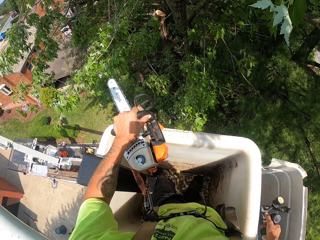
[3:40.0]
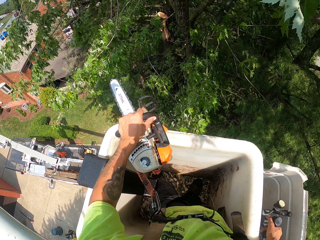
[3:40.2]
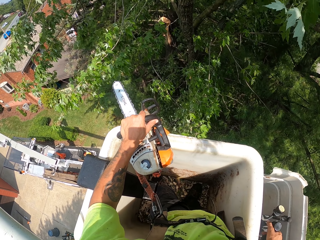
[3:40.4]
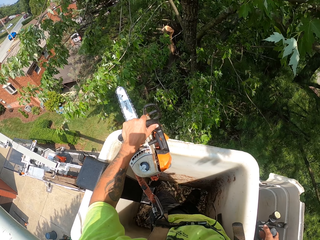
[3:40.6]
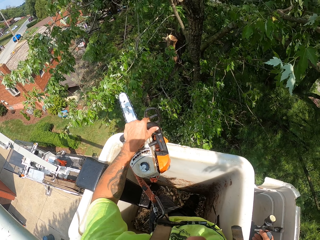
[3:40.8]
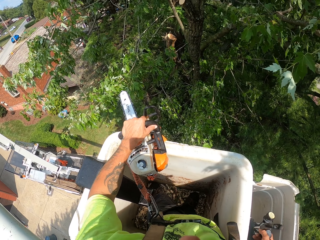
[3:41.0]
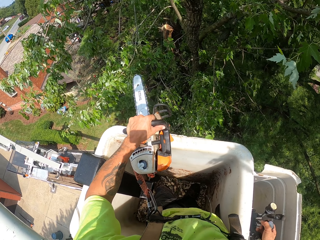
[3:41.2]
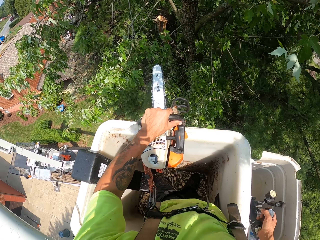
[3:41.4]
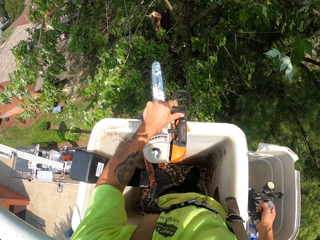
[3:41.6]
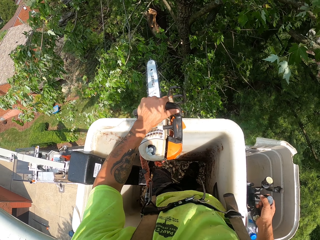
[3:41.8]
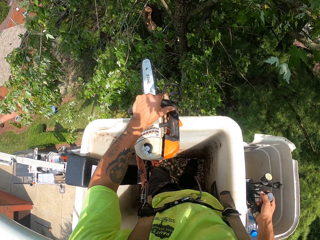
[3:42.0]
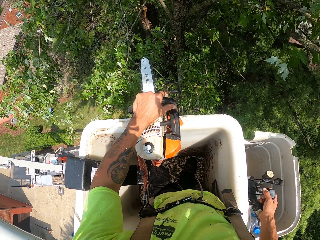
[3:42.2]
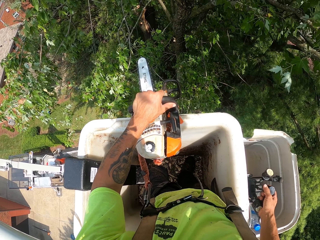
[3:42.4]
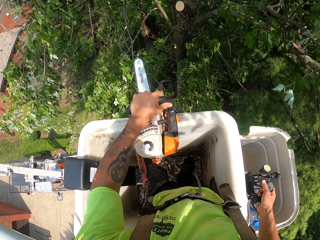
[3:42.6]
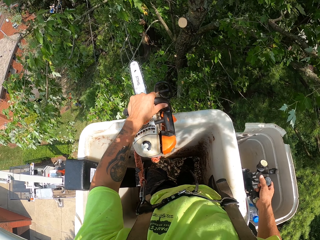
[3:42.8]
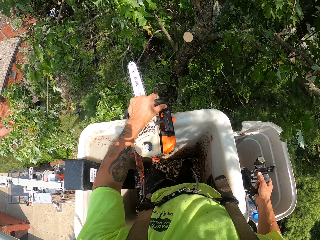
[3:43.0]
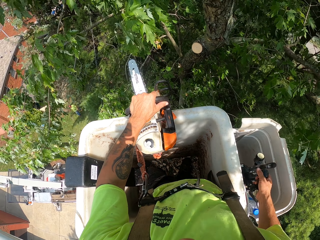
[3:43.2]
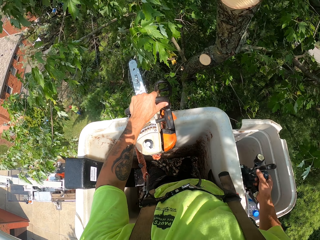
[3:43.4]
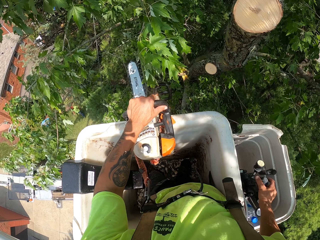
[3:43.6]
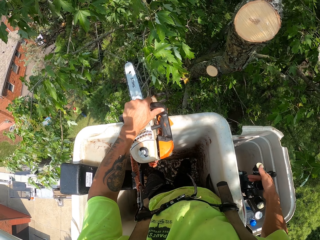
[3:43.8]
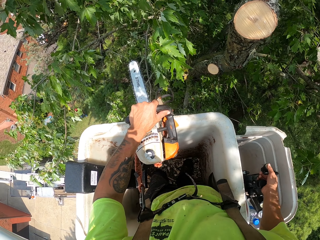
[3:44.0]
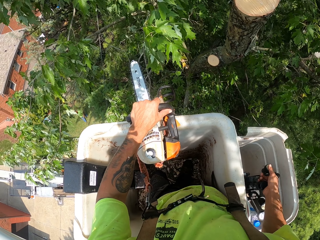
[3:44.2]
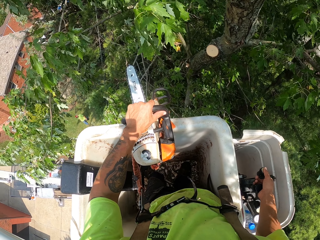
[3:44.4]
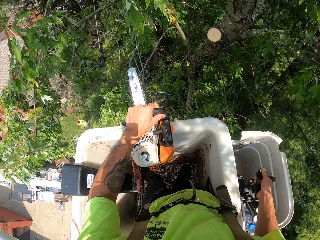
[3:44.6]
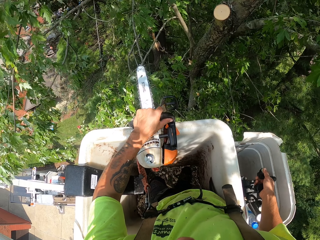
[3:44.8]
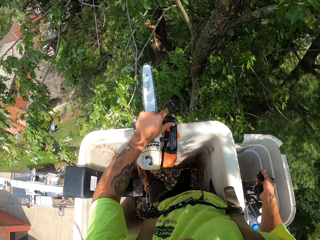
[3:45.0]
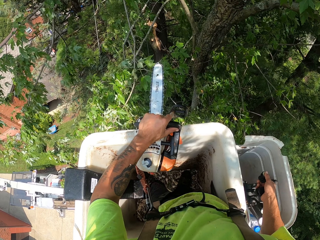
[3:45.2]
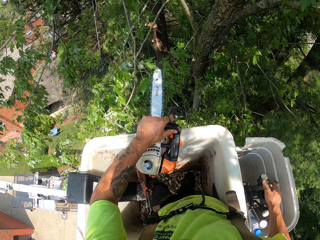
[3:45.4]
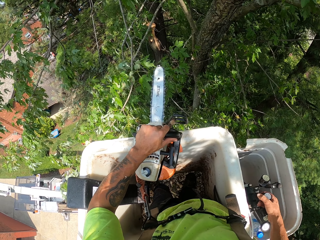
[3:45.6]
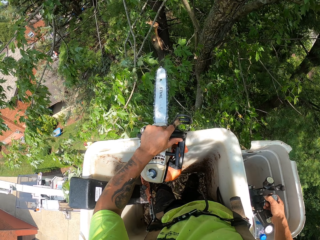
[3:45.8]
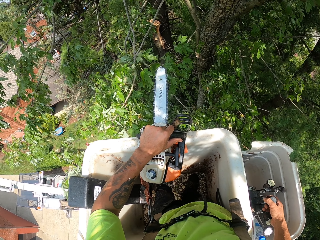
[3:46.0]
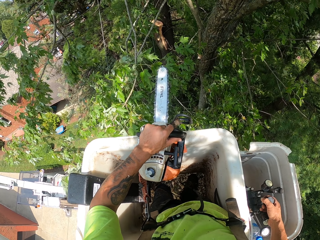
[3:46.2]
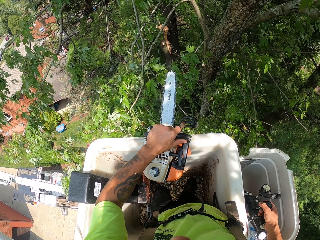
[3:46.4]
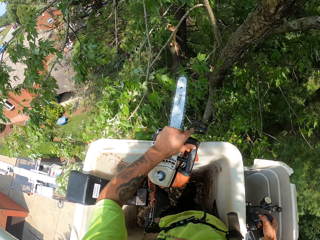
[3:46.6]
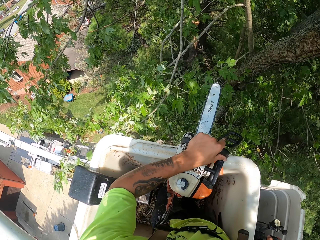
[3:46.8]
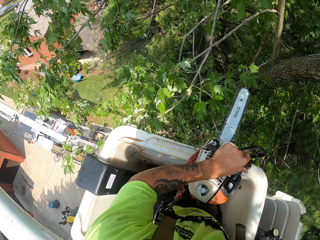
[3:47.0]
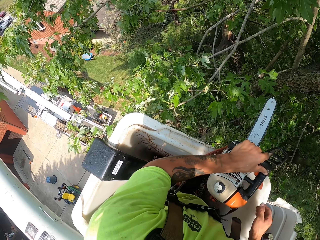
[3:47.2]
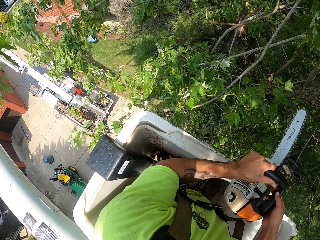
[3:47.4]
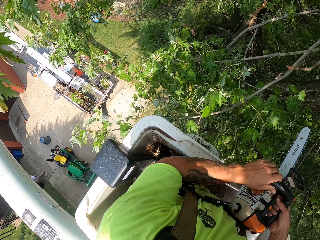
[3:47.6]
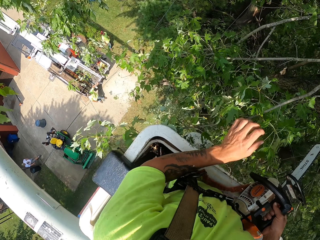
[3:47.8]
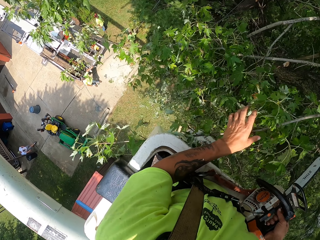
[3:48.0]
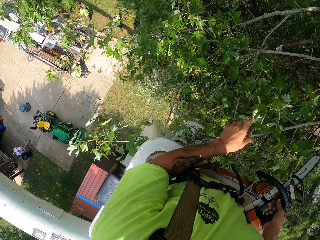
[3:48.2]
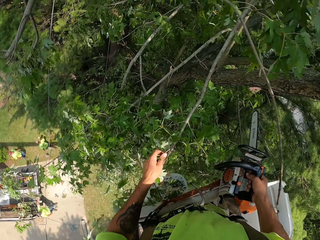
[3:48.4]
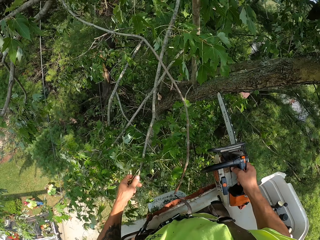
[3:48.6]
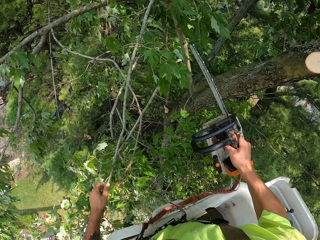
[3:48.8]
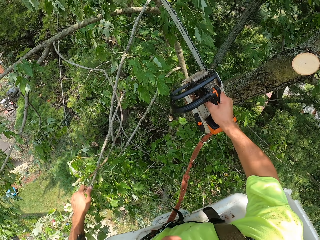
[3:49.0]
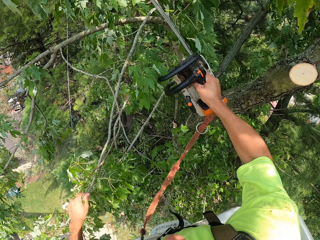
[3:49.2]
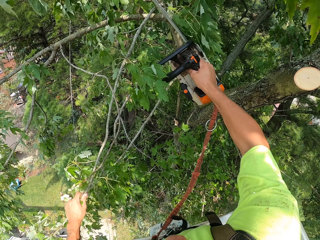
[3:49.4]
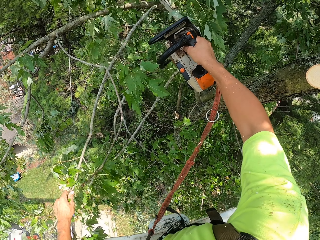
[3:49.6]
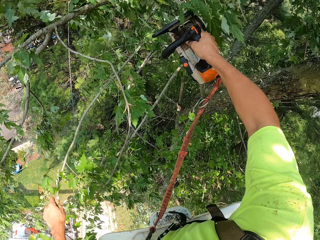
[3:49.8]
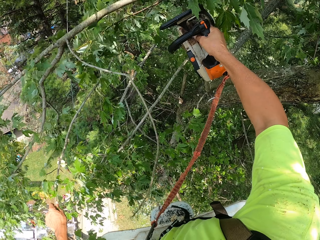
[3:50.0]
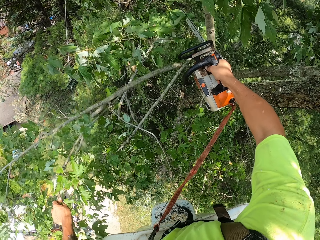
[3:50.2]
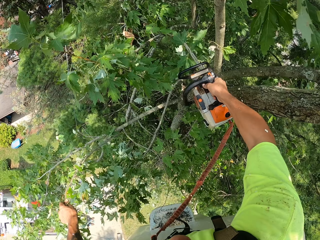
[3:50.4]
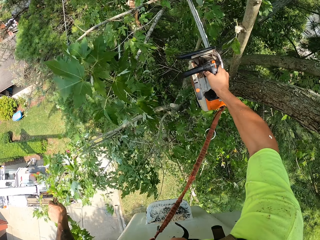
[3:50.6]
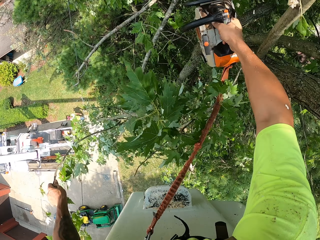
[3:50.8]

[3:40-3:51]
The camera wearer touches a tree branch. He cuts the branch of the tree with the chainsaw in his right hand.

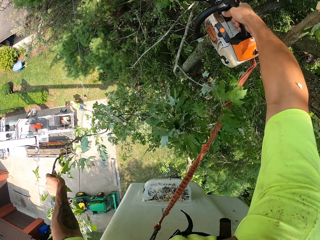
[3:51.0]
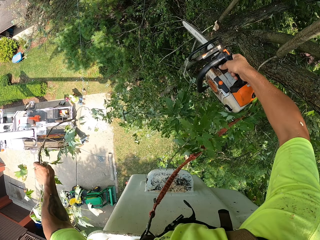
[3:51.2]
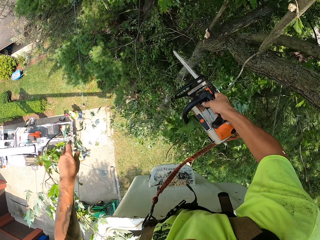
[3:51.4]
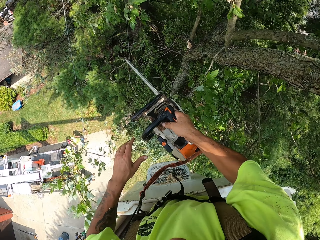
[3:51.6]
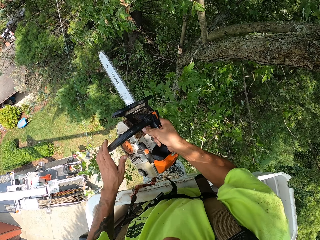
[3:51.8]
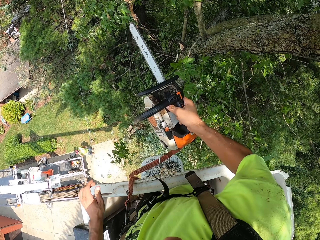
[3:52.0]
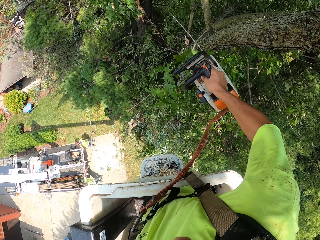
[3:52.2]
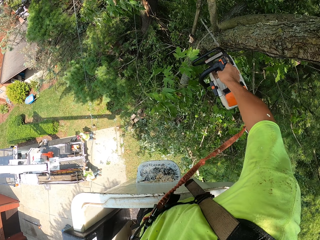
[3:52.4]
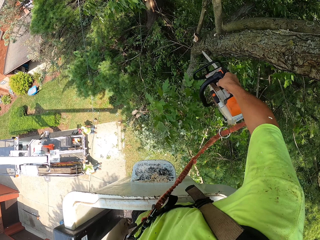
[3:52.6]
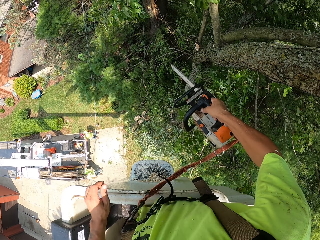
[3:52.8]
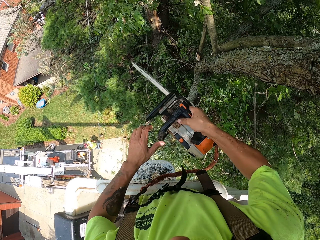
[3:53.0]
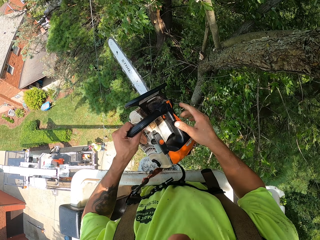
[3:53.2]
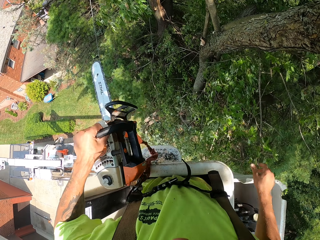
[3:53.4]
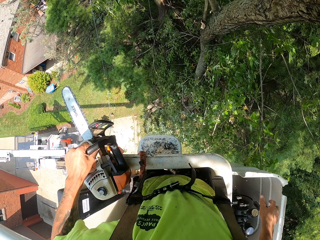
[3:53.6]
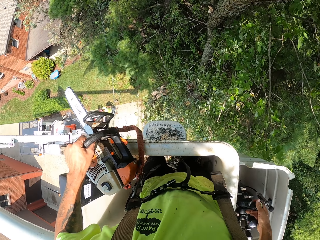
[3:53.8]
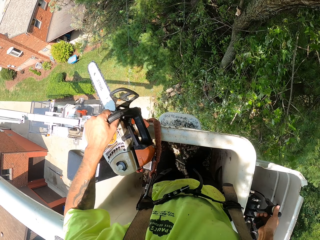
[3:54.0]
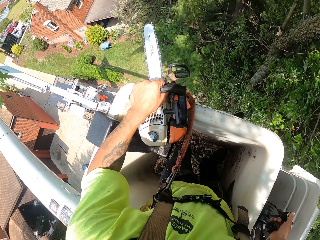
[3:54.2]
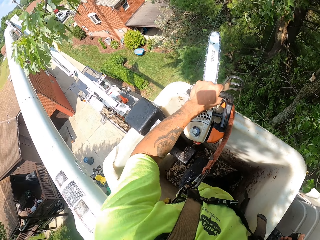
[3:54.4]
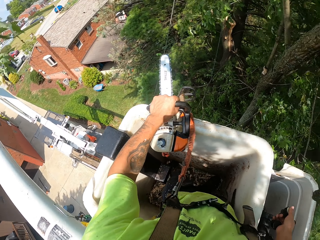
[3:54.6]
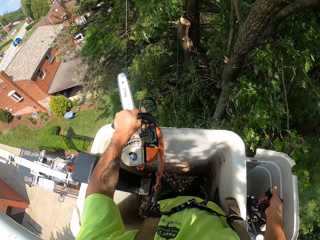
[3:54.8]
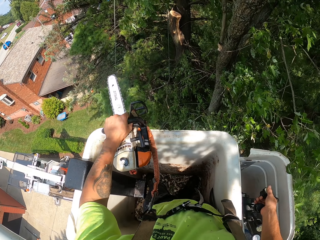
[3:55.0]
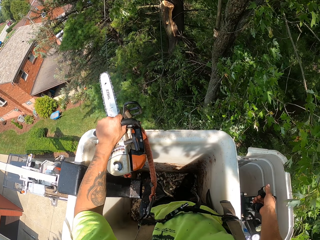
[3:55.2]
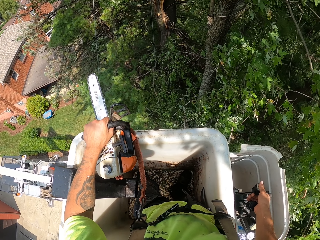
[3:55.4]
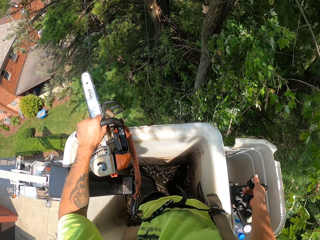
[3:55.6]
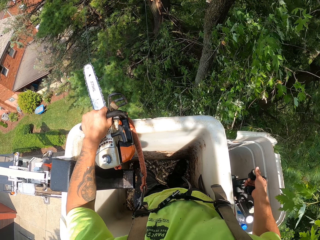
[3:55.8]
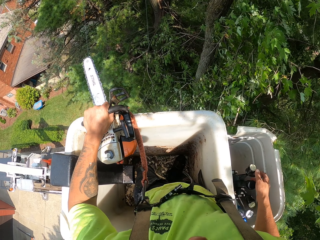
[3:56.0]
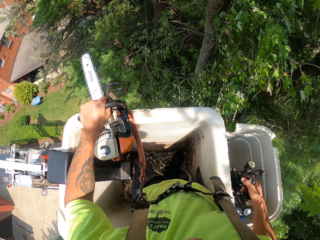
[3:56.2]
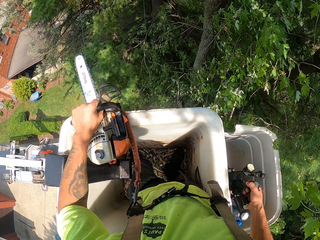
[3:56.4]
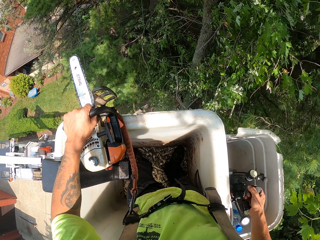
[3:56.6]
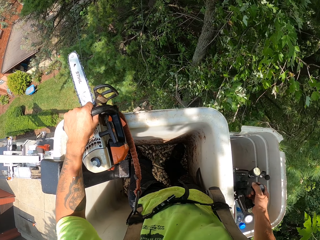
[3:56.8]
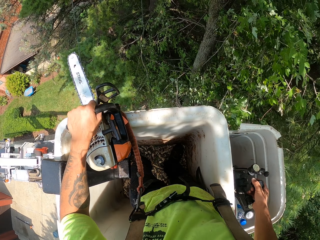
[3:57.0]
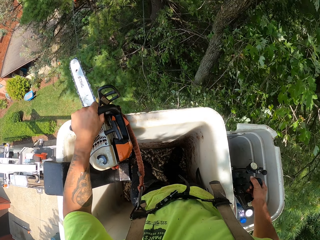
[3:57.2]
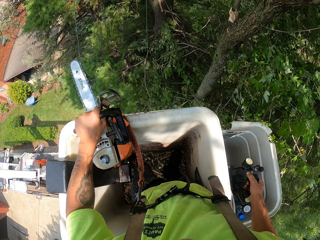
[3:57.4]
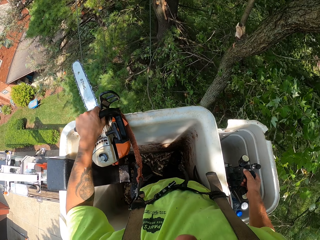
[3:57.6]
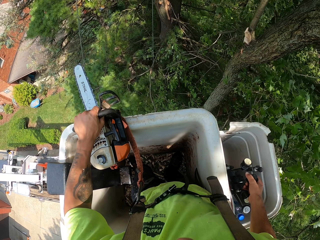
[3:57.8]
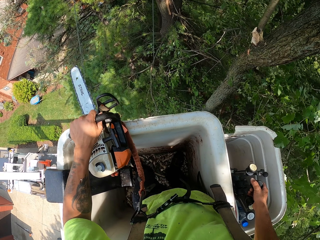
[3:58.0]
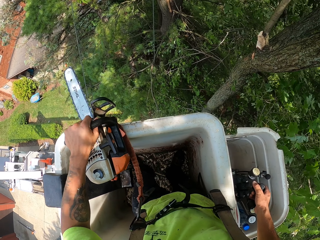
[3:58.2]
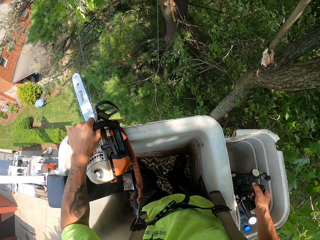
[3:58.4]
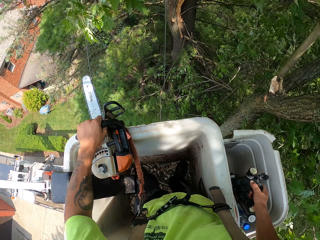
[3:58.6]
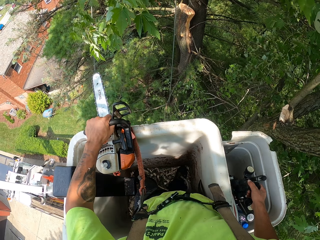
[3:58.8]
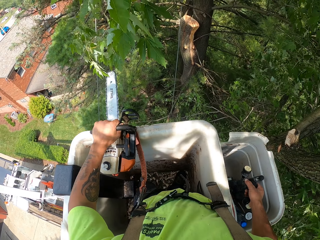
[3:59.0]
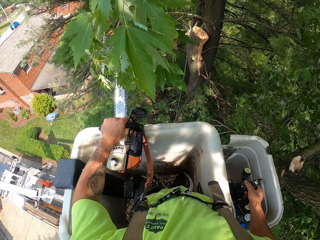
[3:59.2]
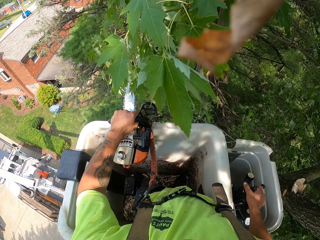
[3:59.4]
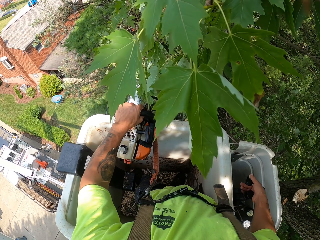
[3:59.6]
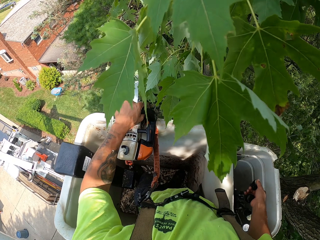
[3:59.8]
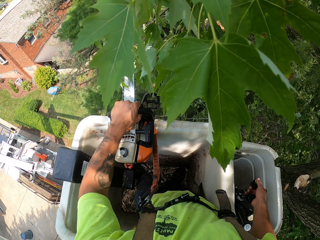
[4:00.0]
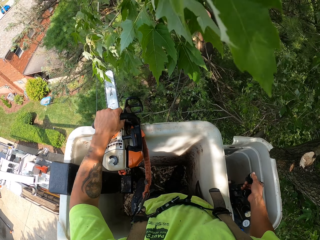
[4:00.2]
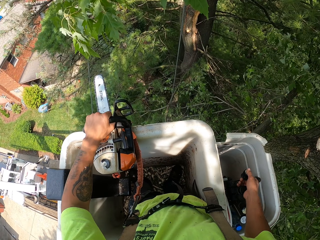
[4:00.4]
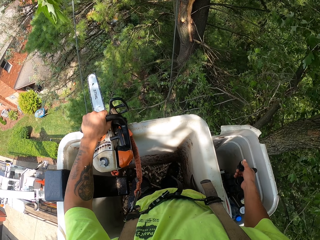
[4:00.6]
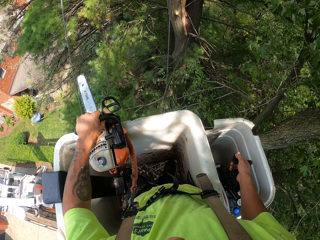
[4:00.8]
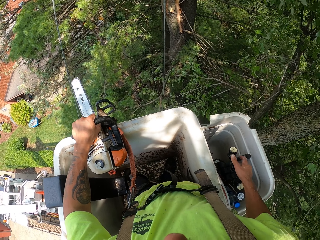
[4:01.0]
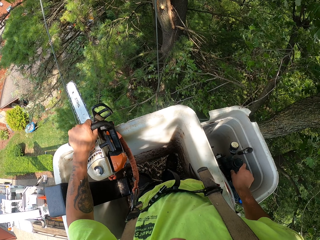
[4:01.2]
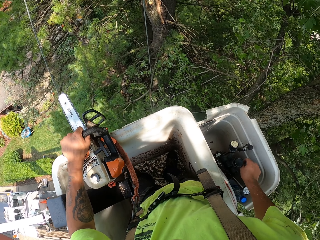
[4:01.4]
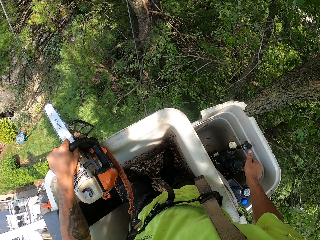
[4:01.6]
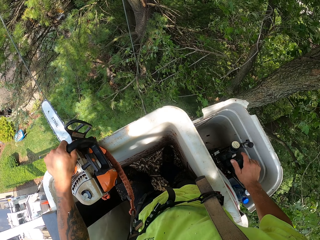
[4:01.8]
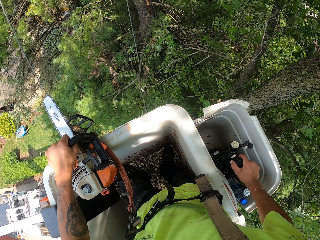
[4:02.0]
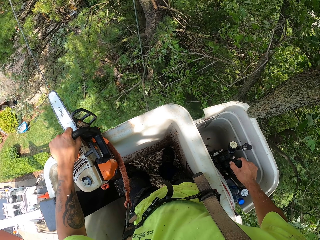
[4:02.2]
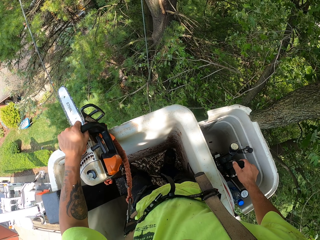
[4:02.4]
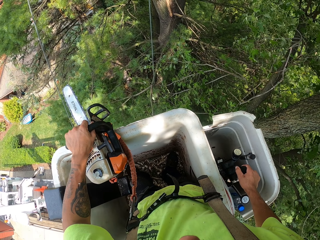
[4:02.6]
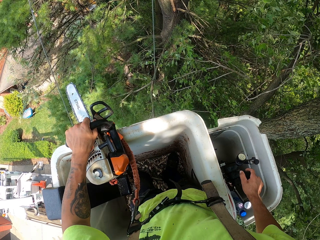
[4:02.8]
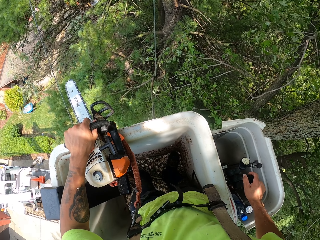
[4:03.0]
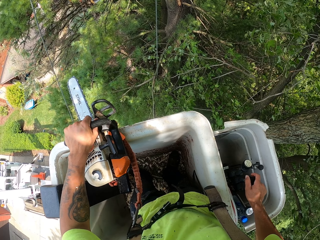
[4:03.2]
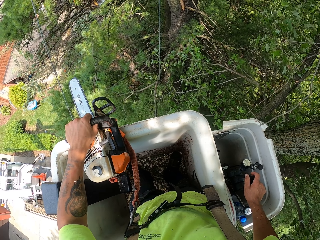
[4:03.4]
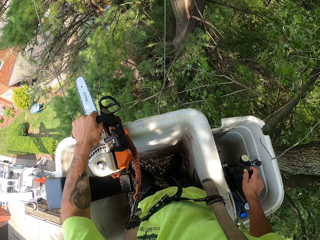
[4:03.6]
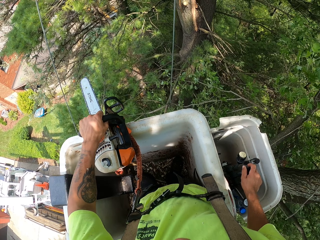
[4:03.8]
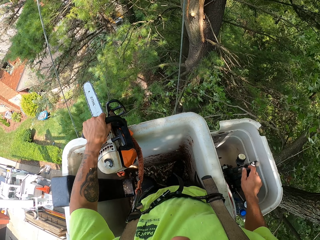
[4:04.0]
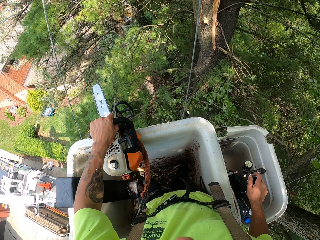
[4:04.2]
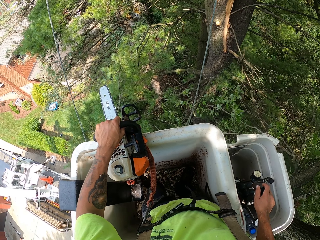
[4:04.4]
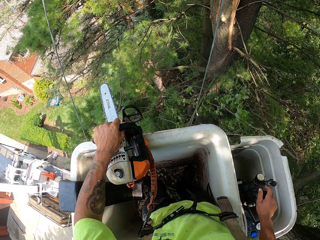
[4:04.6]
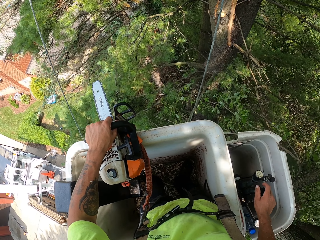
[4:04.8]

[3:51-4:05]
The camera wearer drops a tree branch. He holds the chain saw with his left hand. He operates the crane with his right hand.
